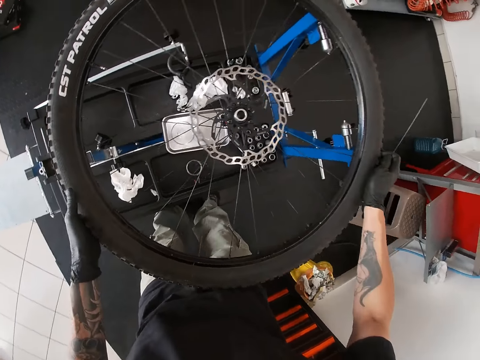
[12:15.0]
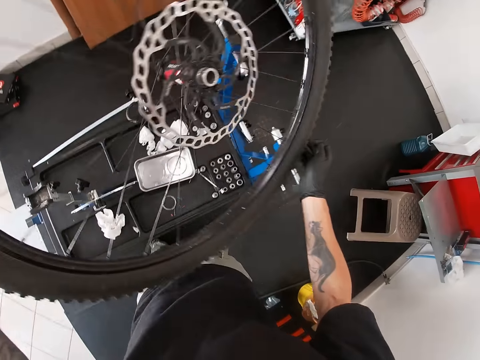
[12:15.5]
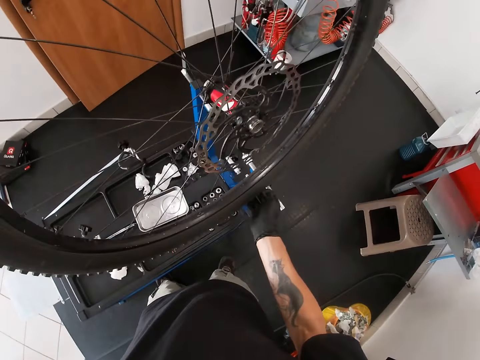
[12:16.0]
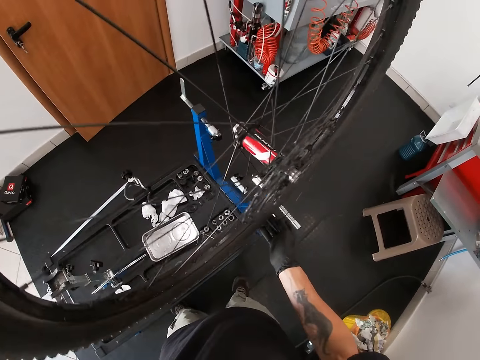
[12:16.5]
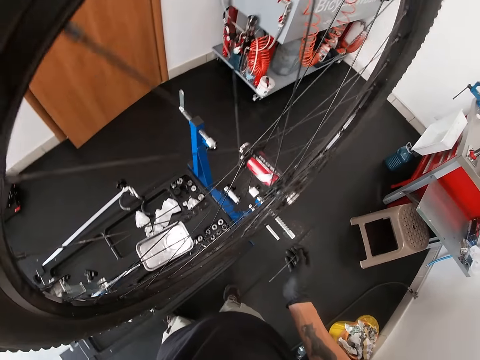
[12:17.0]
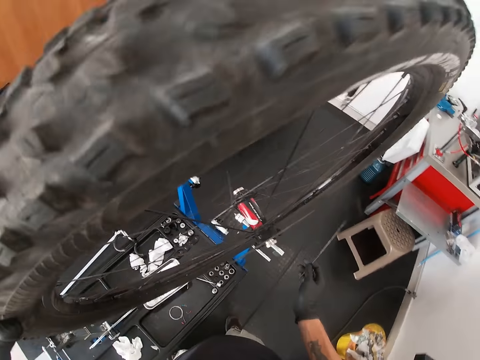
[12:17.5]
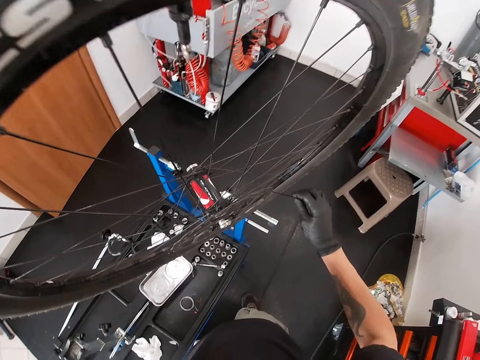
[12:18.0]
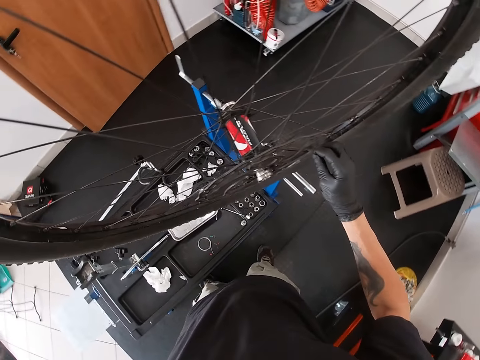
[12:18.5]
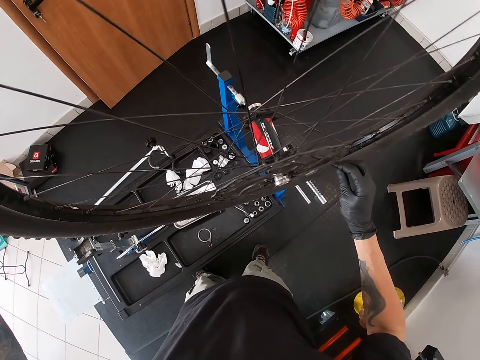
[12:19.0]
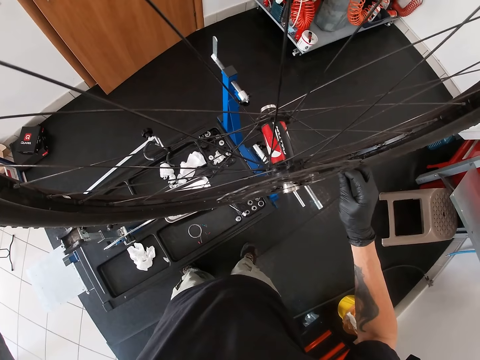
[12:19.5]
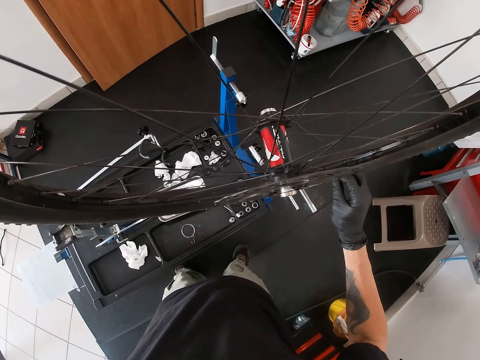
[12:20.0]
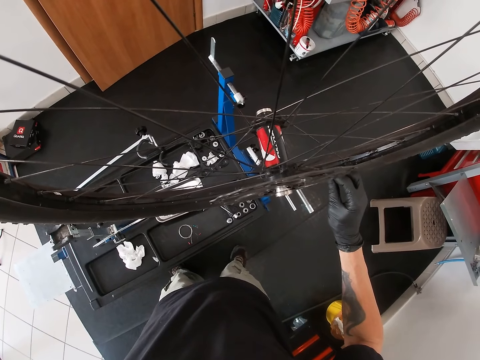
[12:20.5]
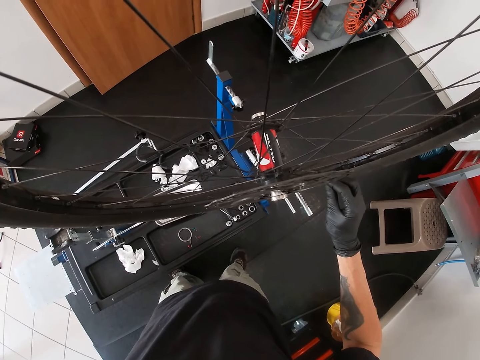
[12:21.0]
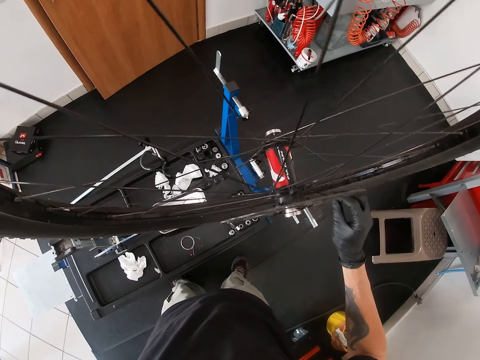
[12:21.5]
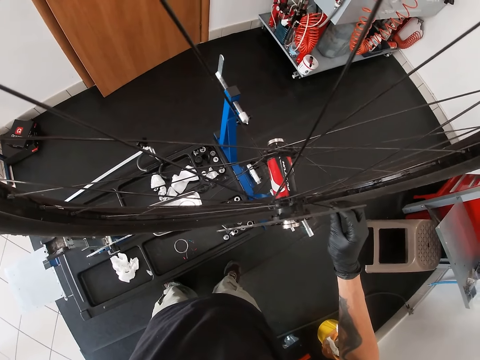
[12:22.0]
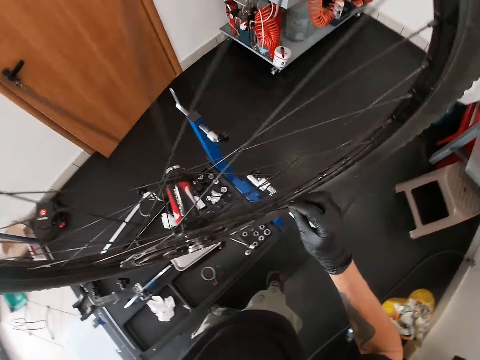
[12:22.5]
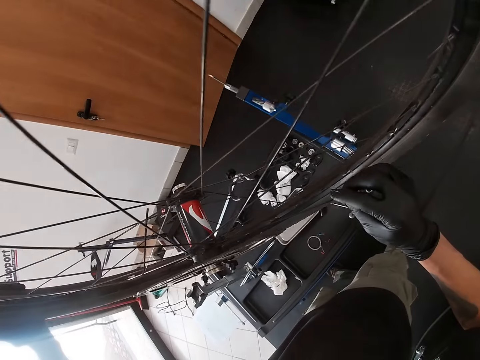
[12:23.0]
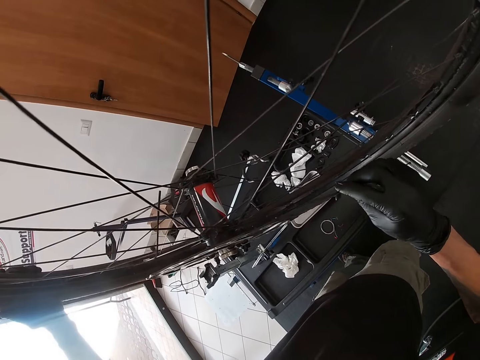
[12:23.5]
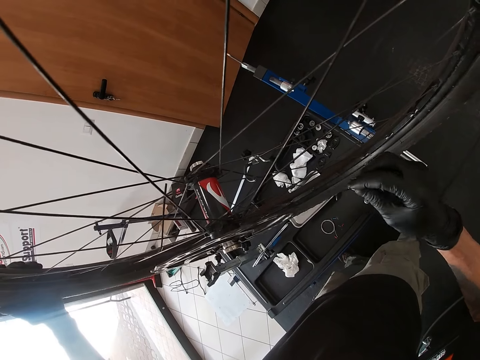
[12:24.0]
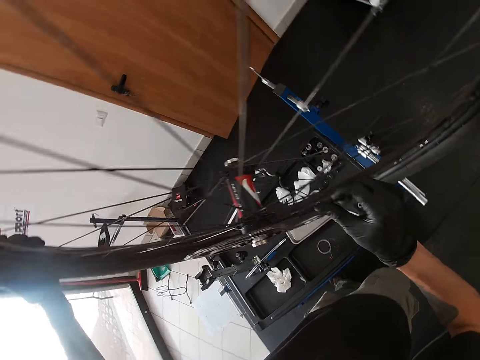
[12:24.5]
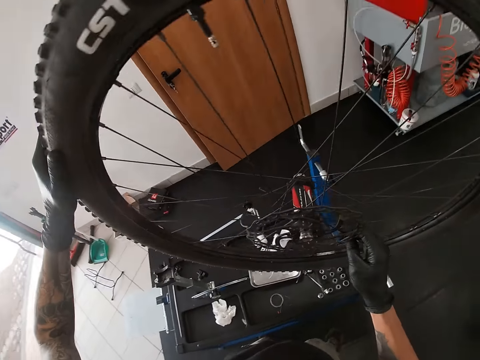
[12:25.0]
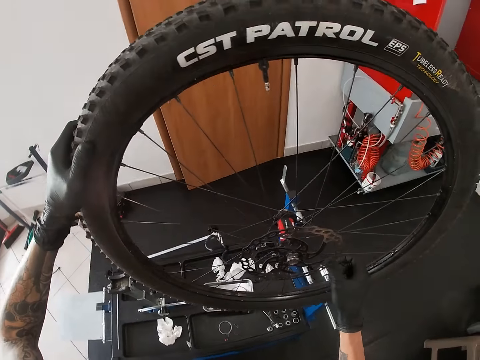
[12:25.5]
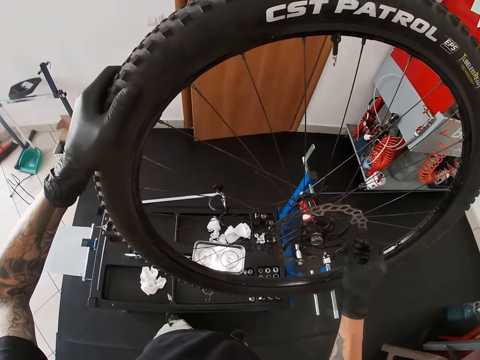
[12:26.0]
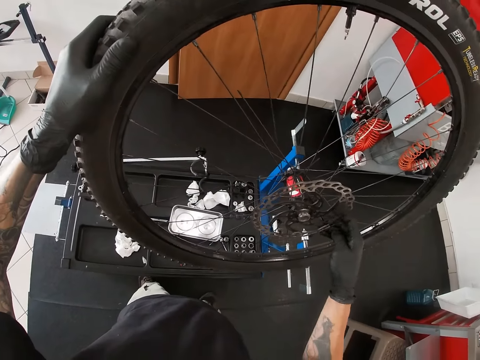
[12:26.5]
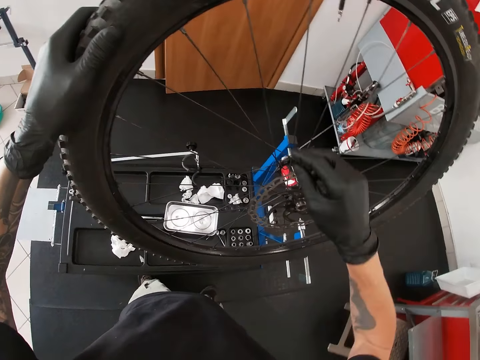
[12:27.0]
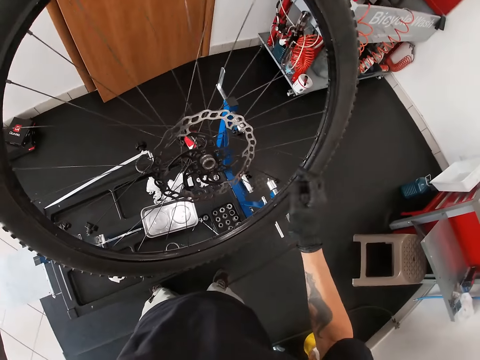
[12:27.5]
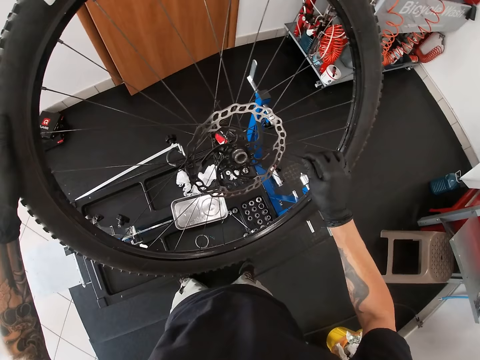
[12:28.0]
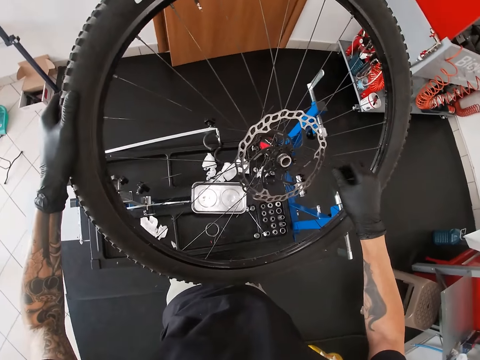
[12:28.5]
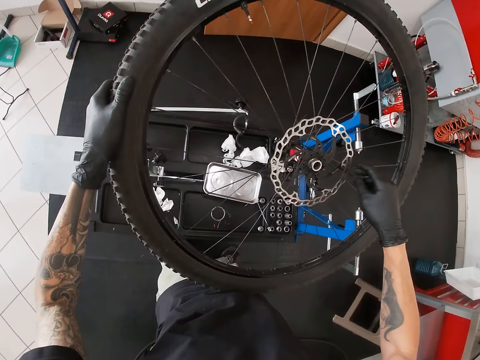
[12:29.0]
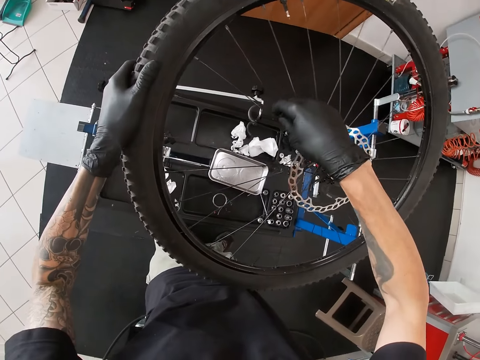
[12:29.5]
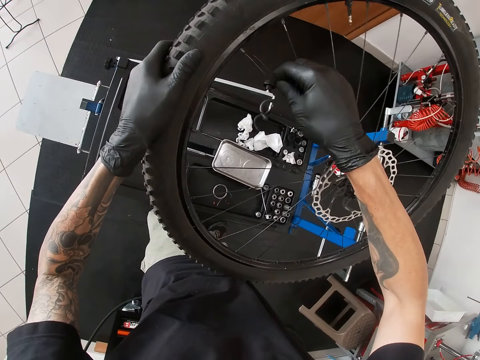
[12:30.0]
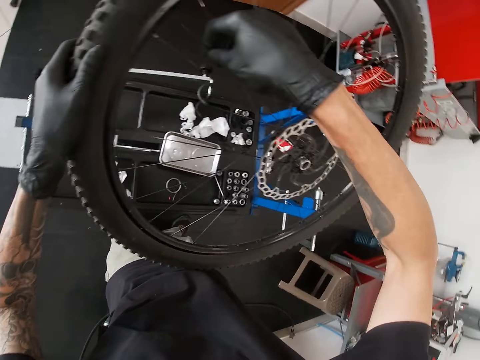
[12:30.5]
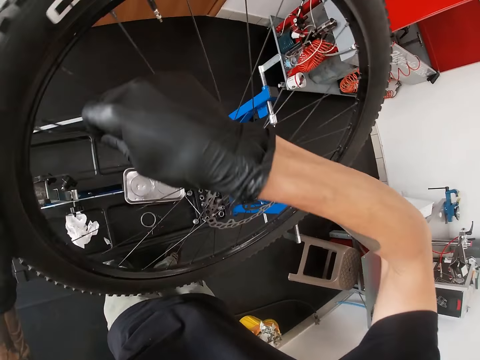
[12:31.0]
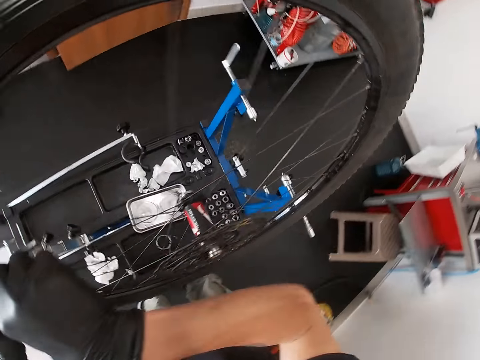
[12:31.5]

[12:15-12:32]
The camera wearer lifts the tire from the wheel truing stand with both hands. He holds the wheel upright on the stand. He places the tire on the wheel truing stand with both hands. He holds the tire on the wheel truing stand with his left hand. He fixes the spoke in the tire with his right hand. He touches the tire cassette with his right hand. He fixes the spokes with his right hand.

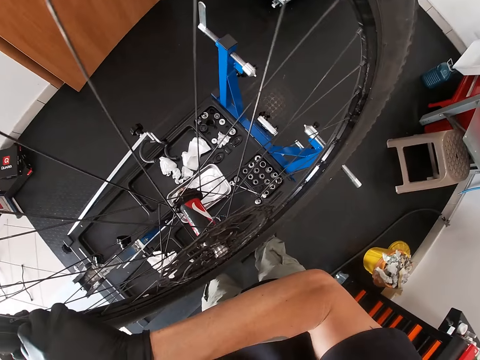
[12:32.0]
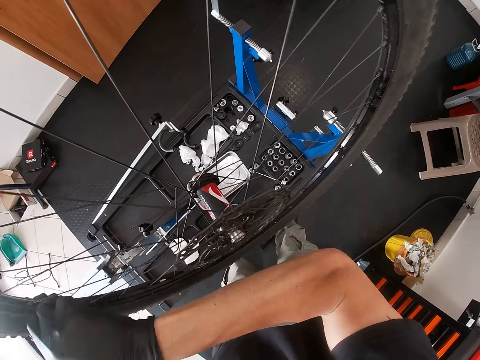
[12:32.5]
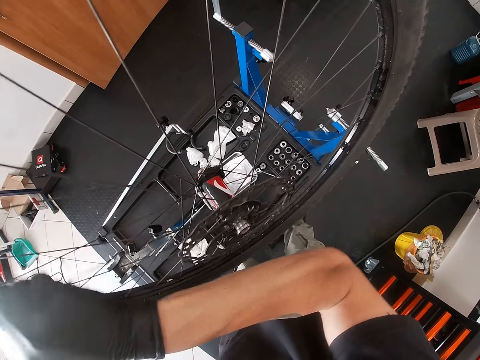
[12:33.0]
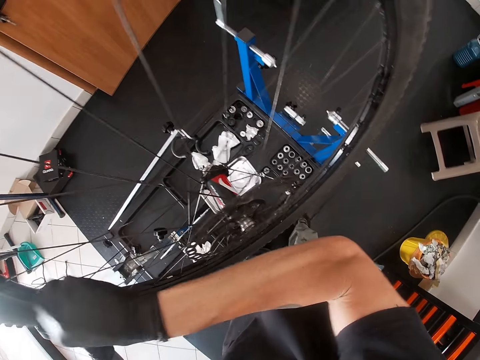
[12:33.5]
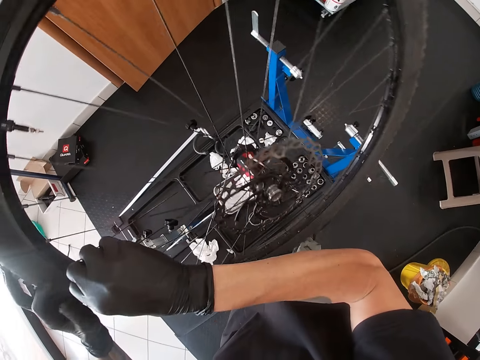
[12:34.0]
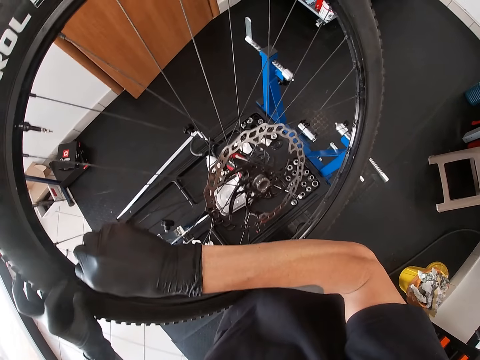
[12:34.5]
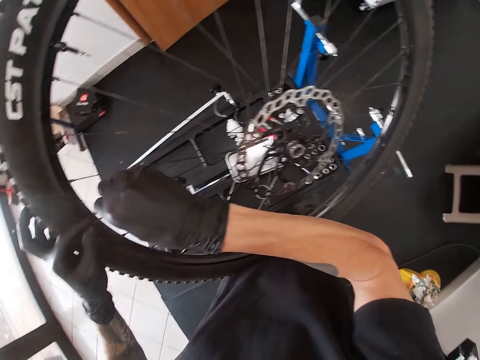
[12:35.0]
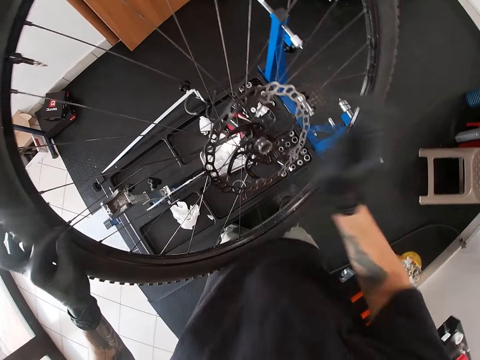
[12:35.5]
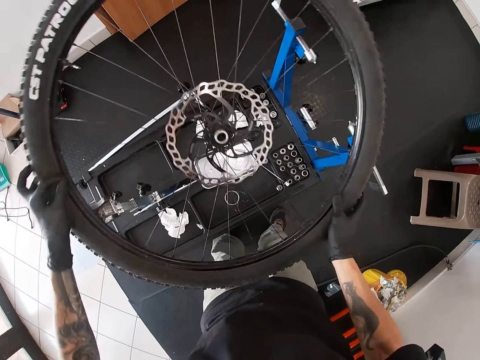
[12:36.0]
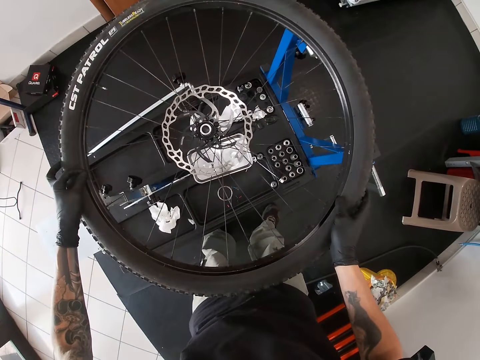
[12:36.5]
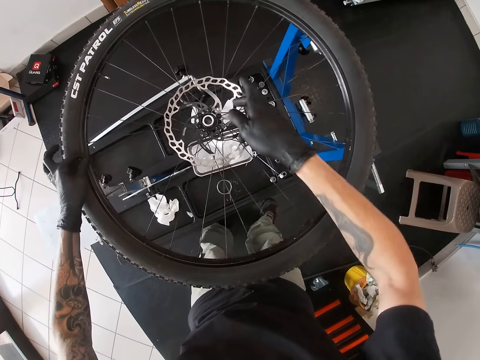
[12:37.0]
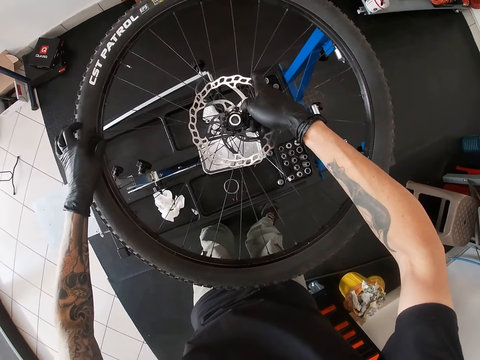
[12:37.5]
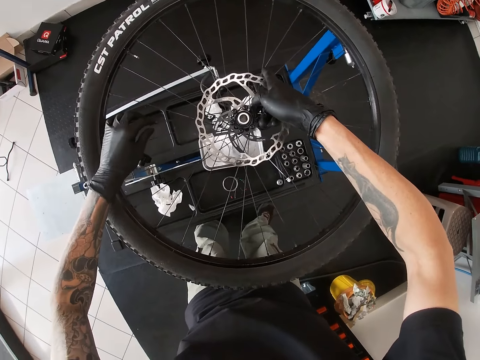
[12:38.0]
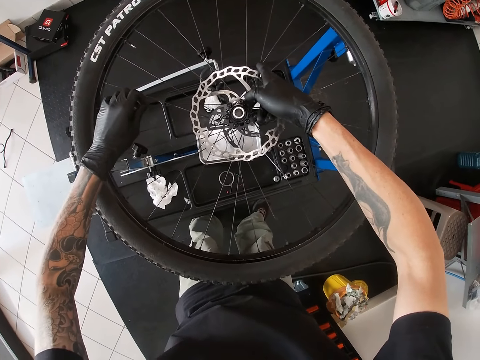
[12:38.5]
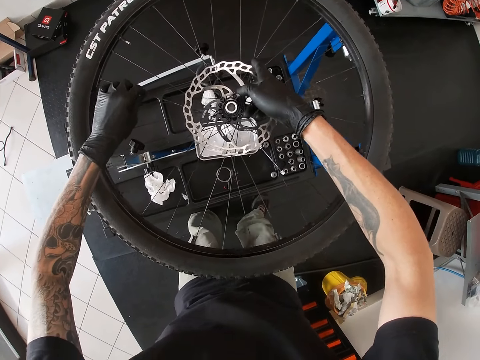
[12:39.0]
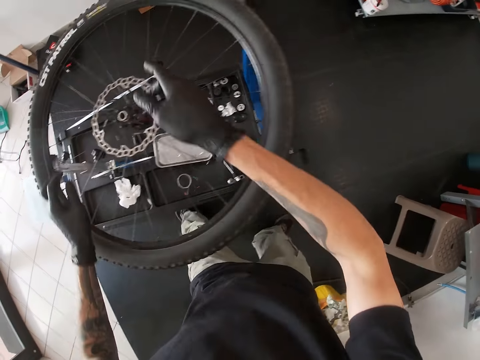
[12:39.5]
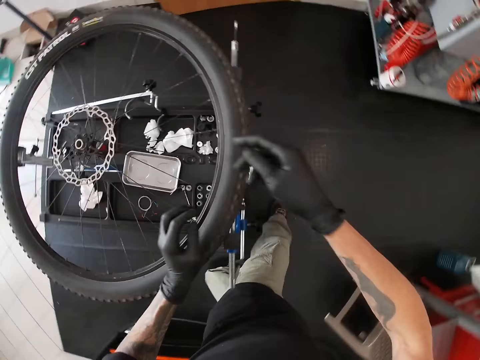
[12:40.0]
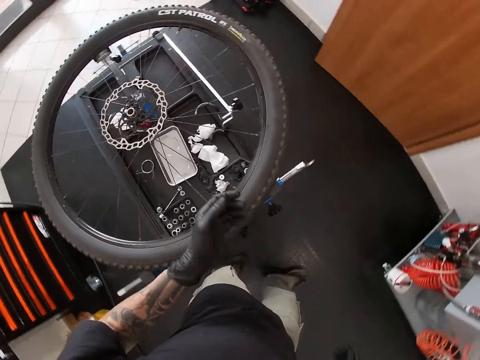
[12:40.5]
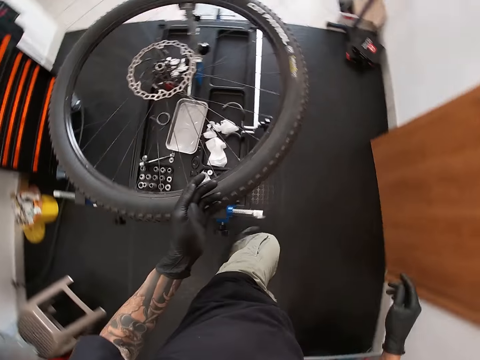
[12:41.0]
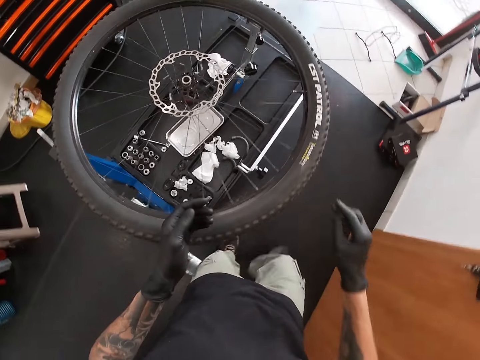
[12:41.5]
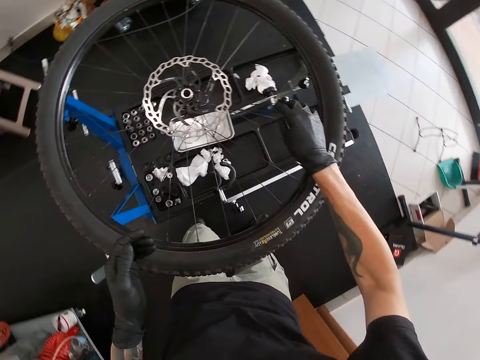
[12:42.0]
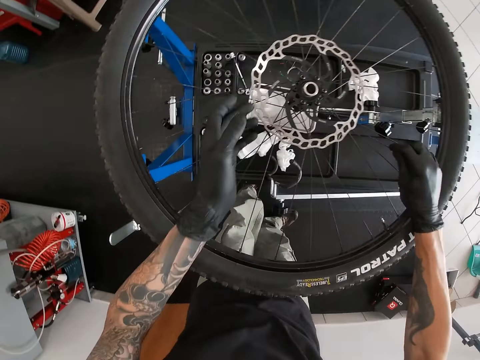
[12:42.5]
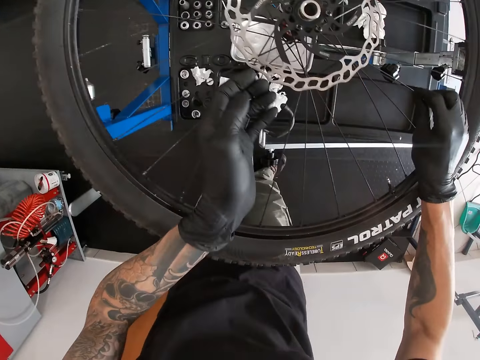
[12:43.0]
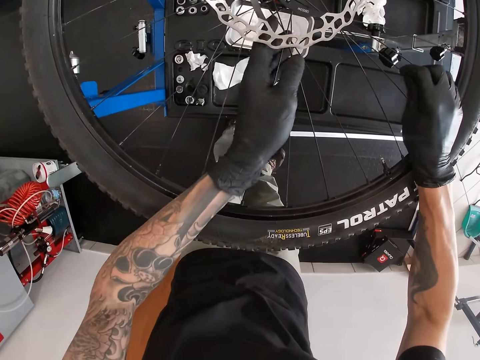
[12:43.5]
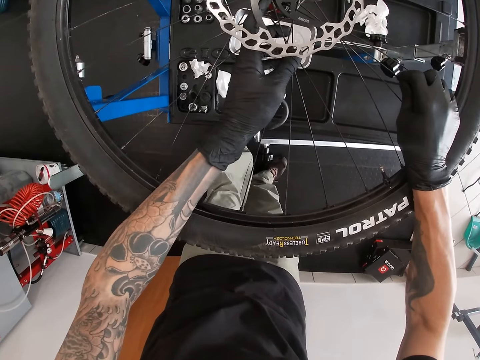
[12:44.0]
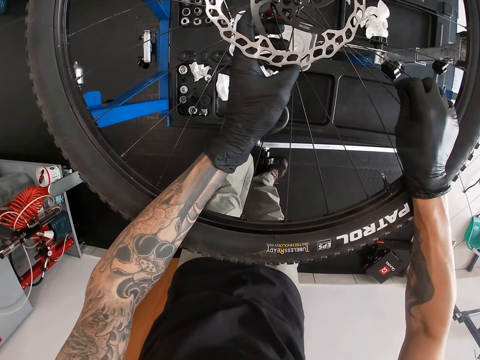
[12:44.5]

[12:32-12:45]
The camera wearer places the tire on the wheel truing stand with both hands. He touches the tire cassette with his right hand. He touches the spokes with his left hand. He holds the wheel spoke. He walks round the wheel on the stand. He pulls the spoke in the tire with his right hand. He picks up a spoke. He holds the spoke with his left hand.
